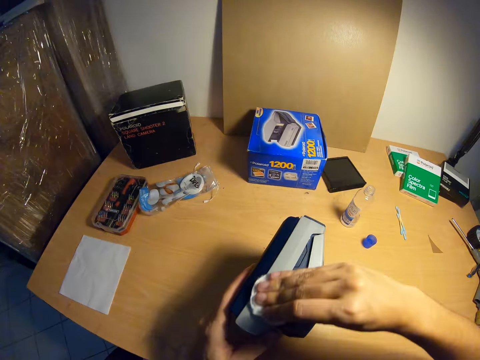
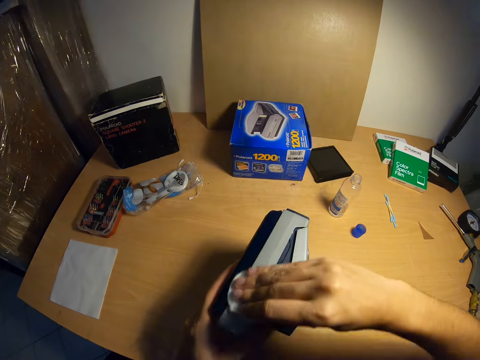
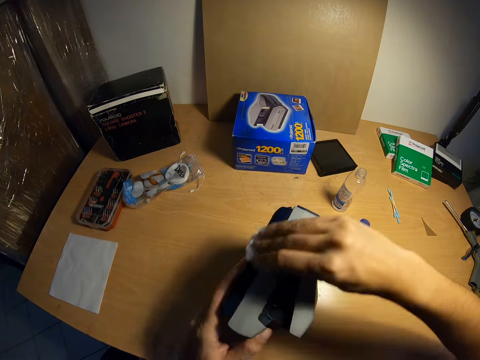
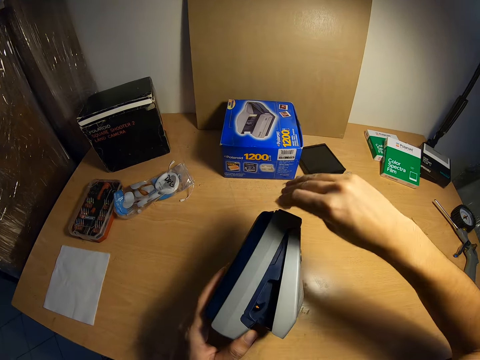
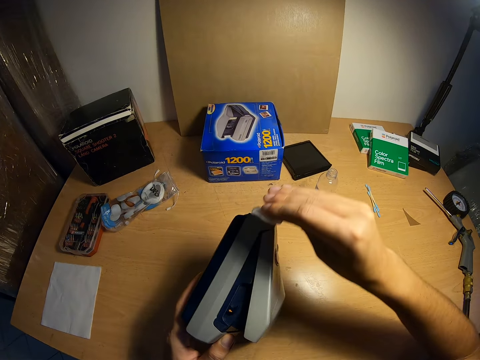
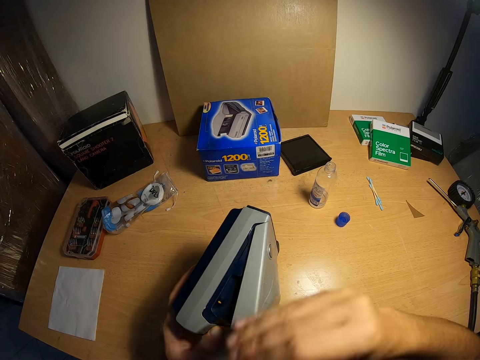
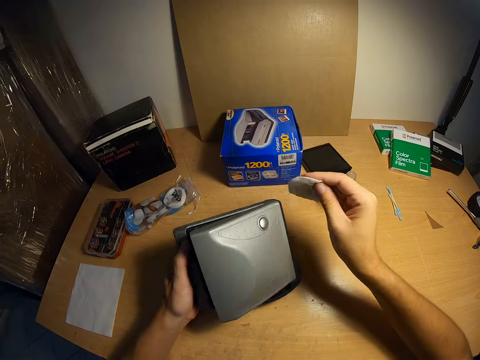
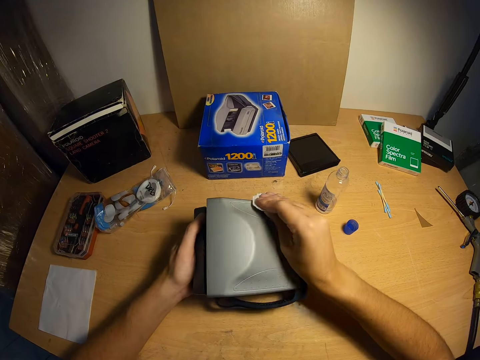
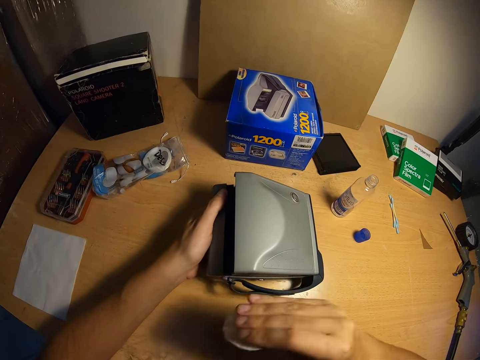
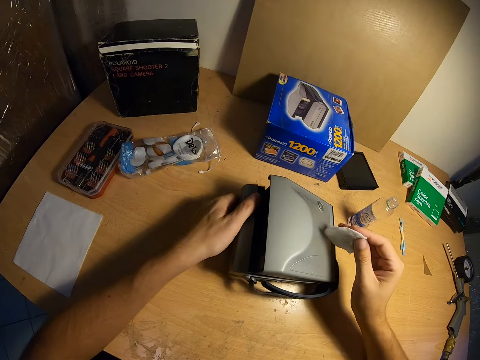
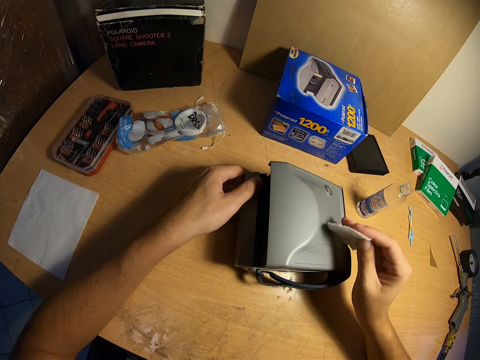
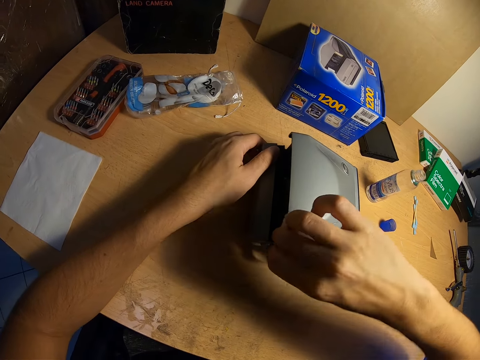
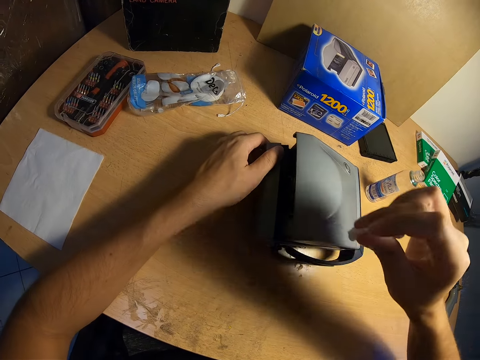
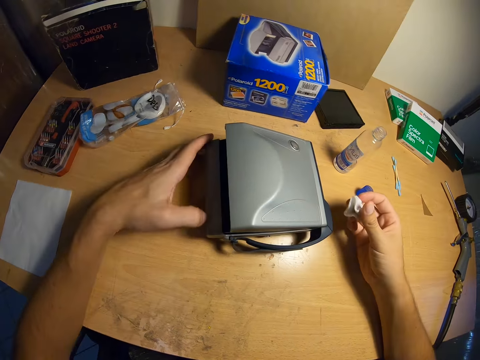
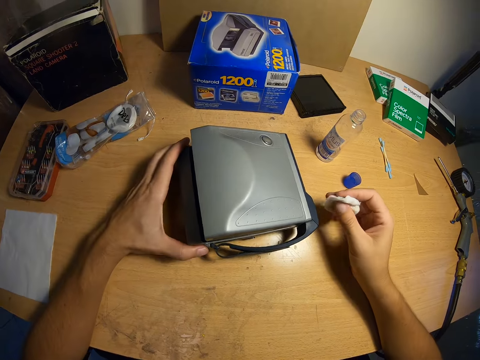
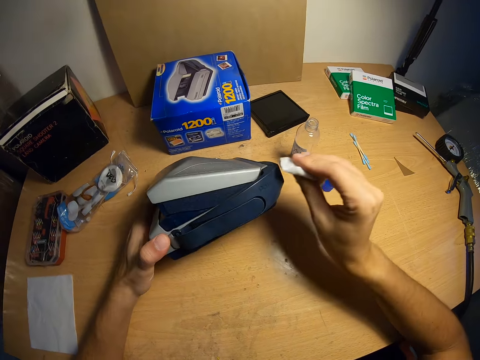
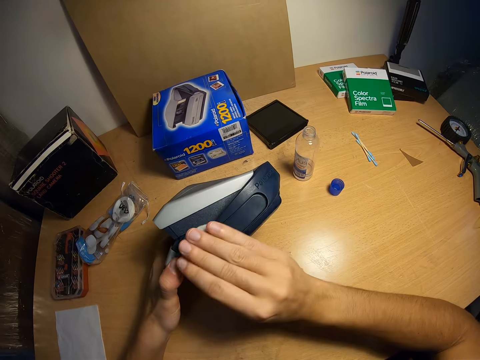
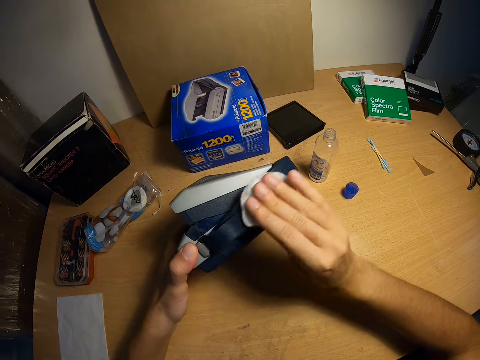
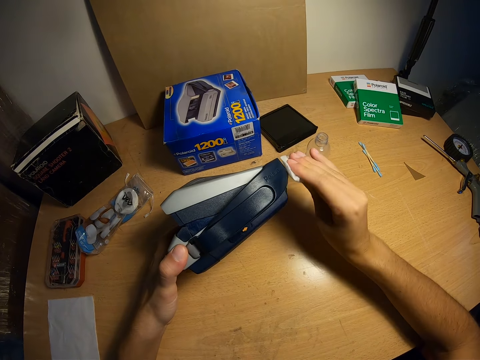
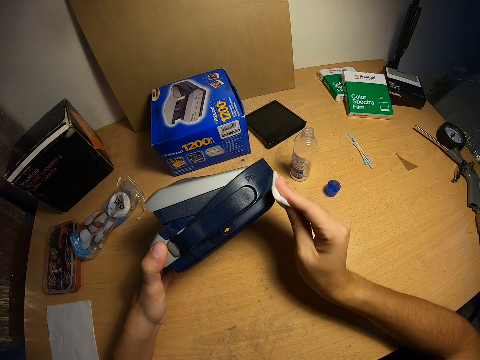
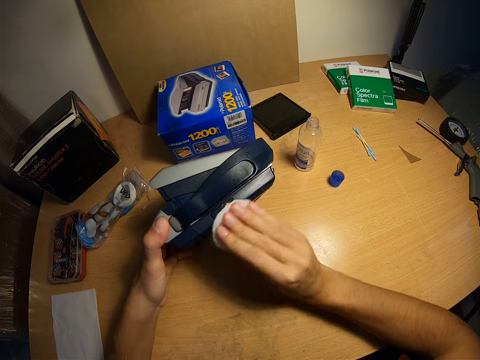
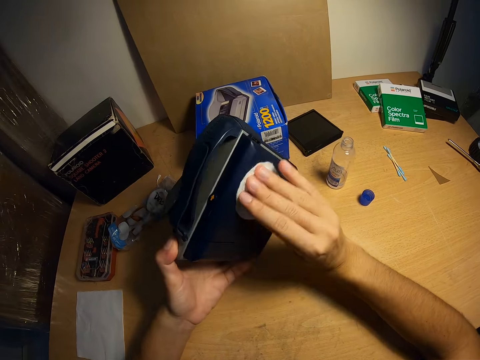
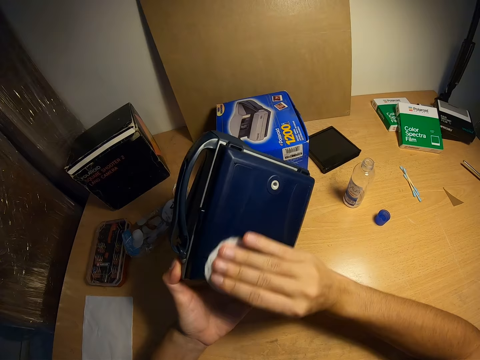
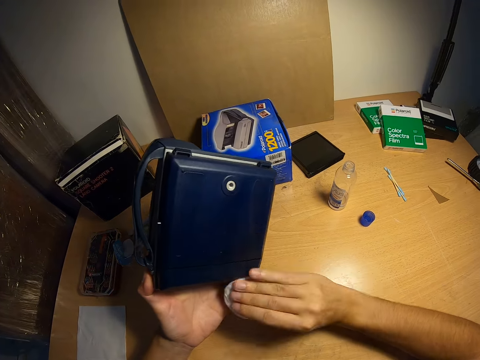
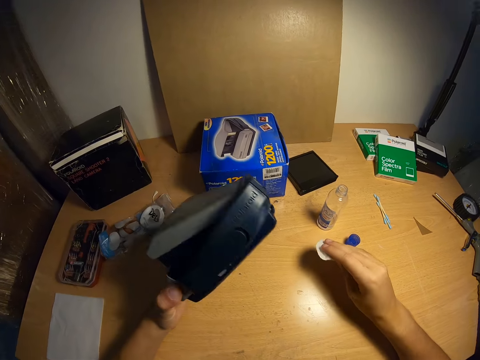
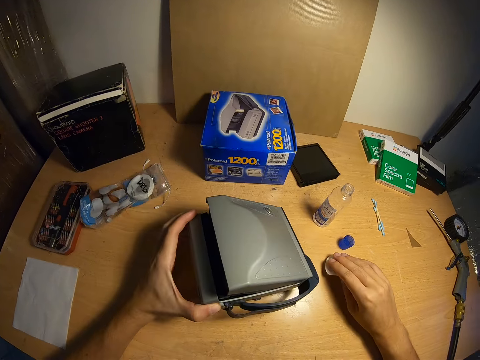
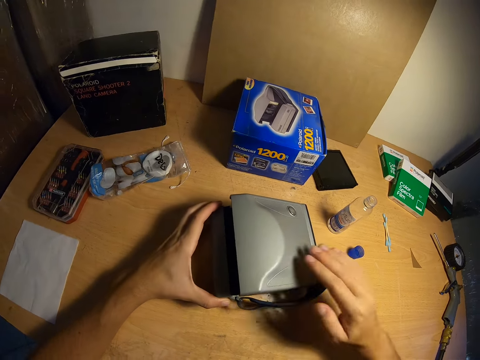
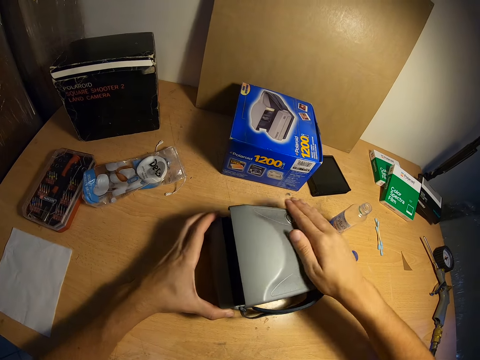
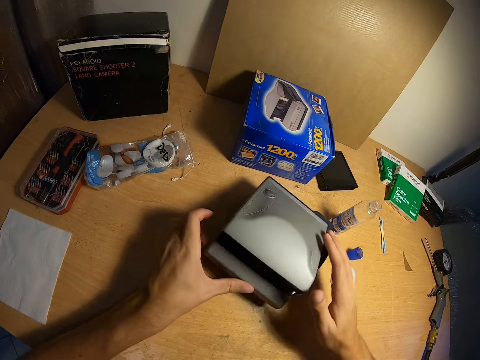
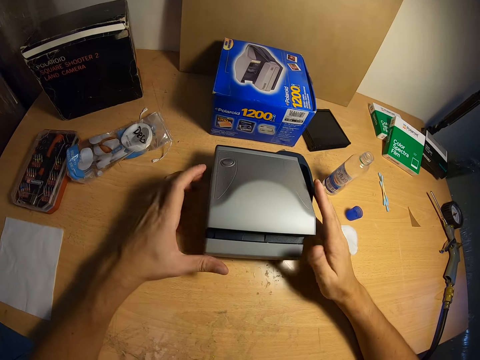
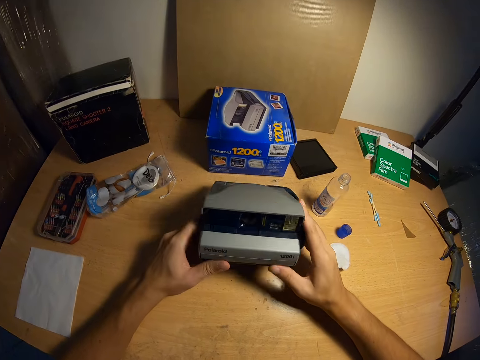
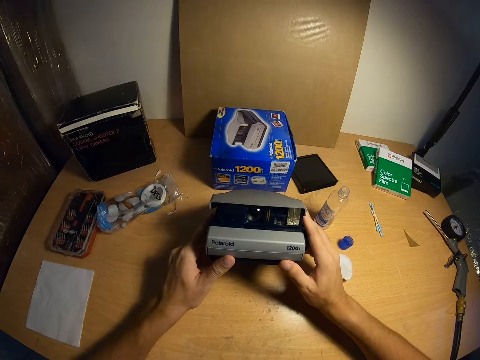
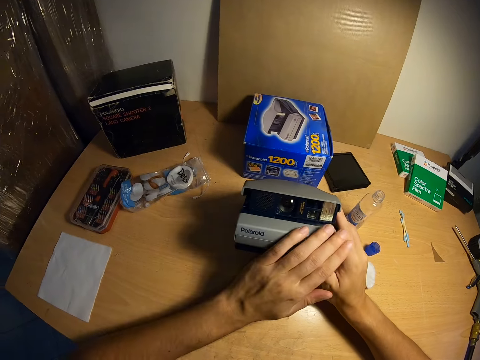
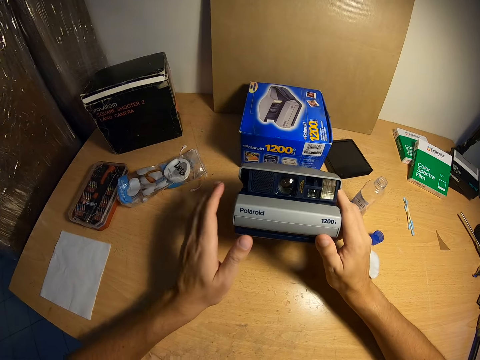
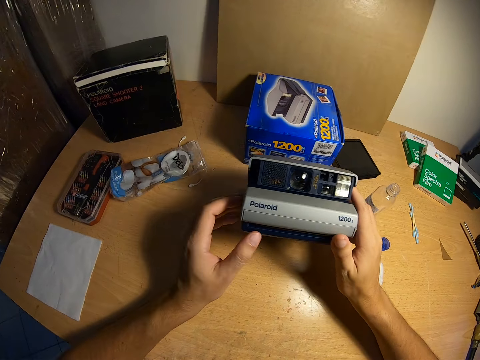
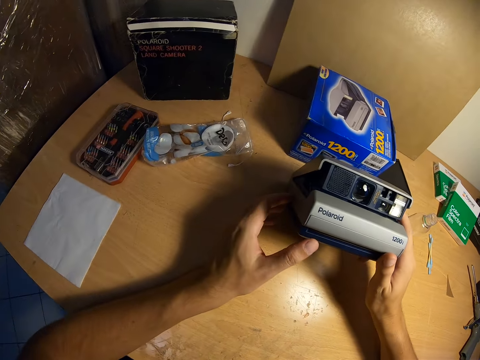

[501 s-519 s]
The camera wearer sets the polaroid camera on the table. He cleans the polaroid camera. He sets the polaroid camera on the table. He cleans the polaroid camera. He picks up the polaroid camera. He cleans the polaroid camera. He carries the polaroid camera. He places the polaroid camera on the table. He drops the wipe on the table. He wipes the polaroid camera with his right hand. He turns the polaroid camera on the table. He raises the polaroid camera. He wipes the polaroid camera with his left hand.

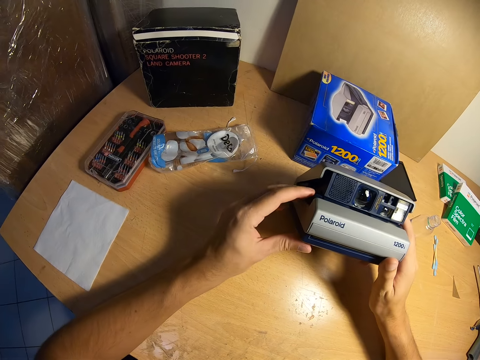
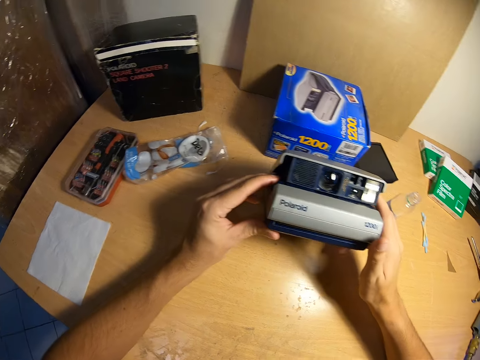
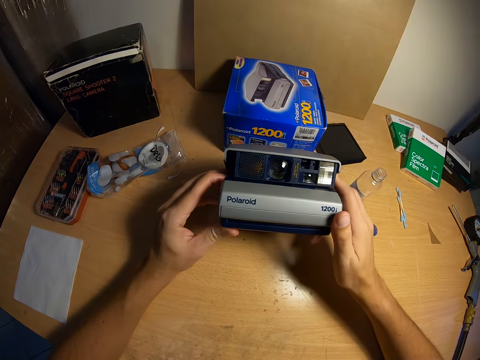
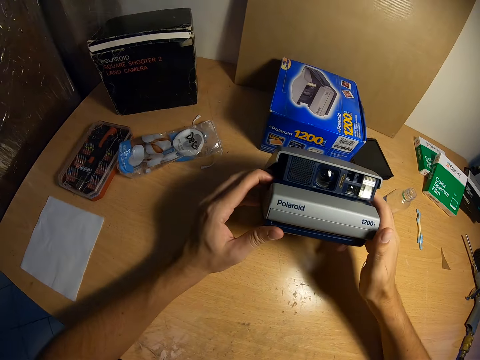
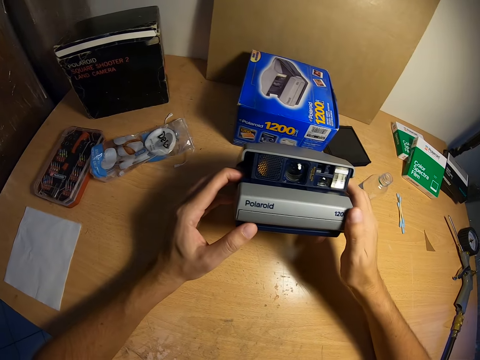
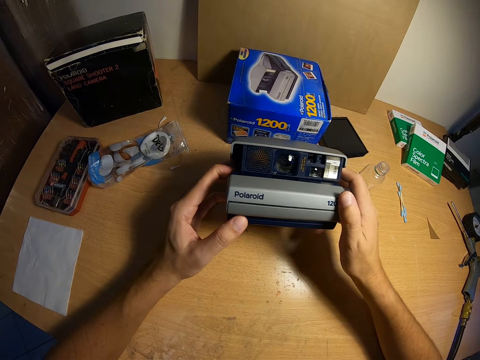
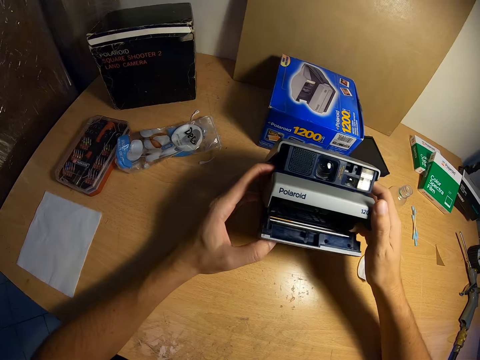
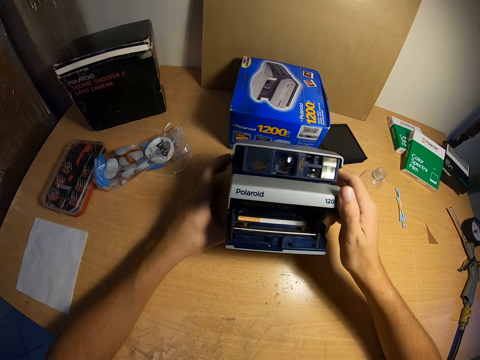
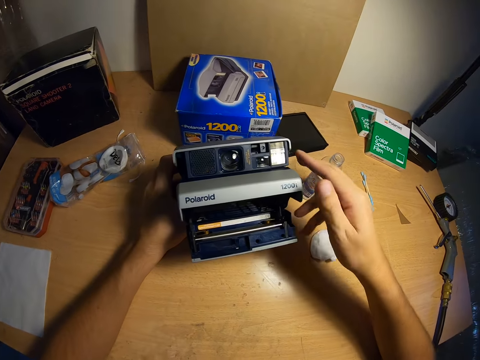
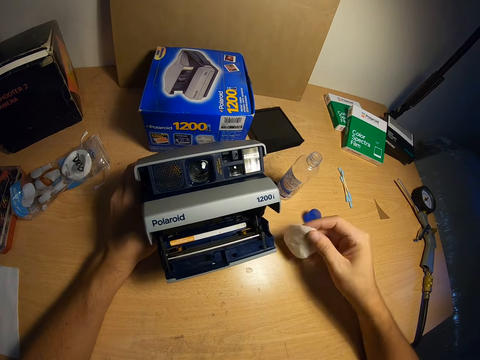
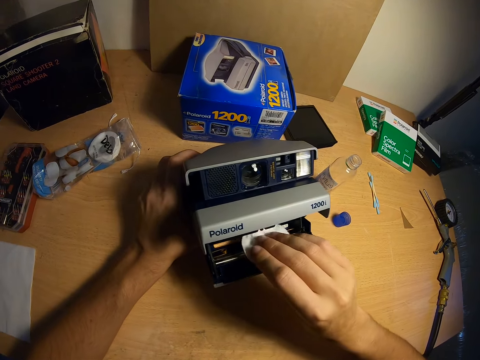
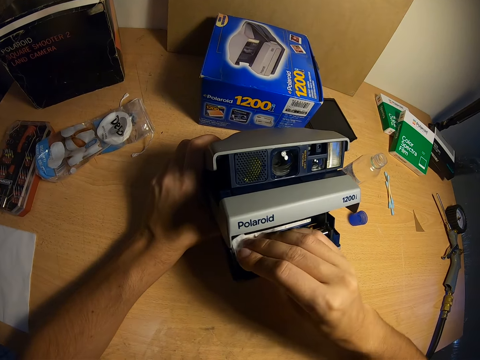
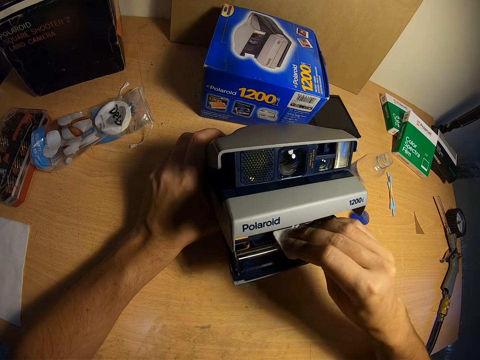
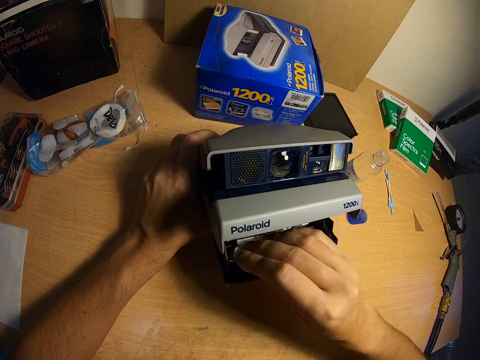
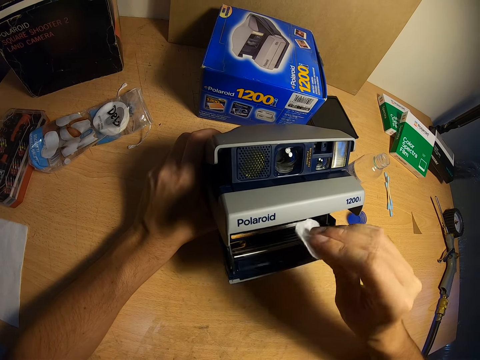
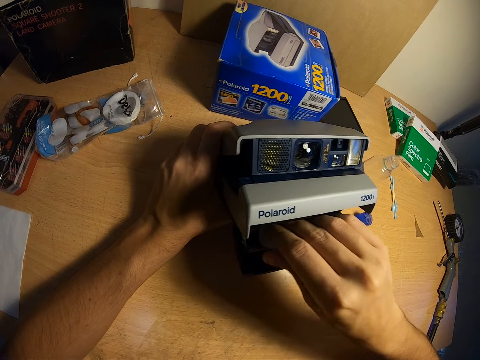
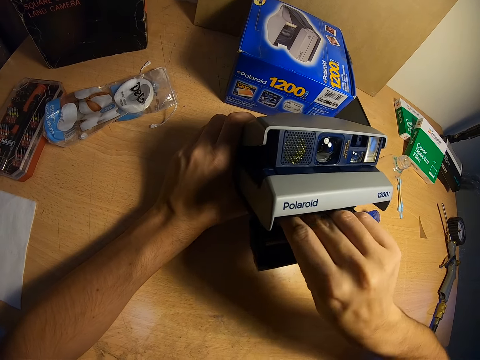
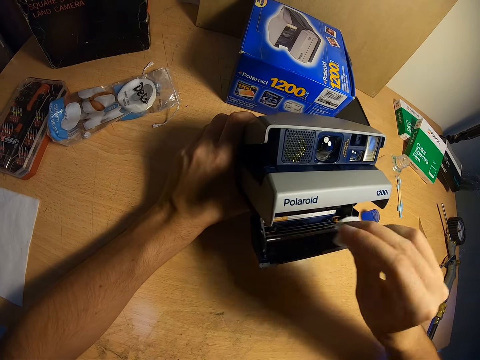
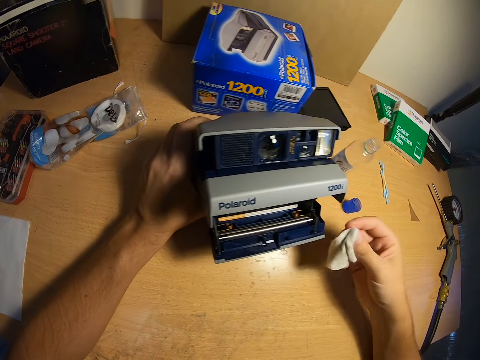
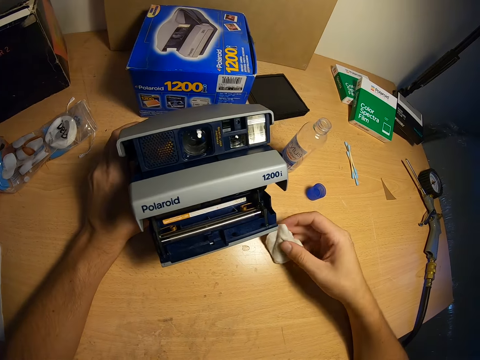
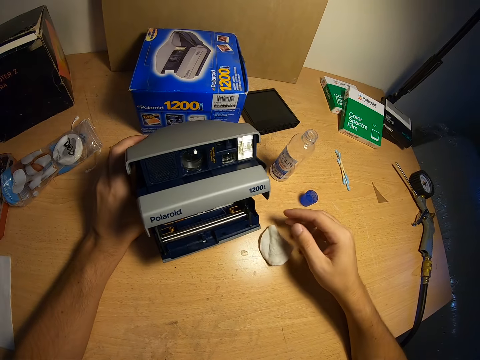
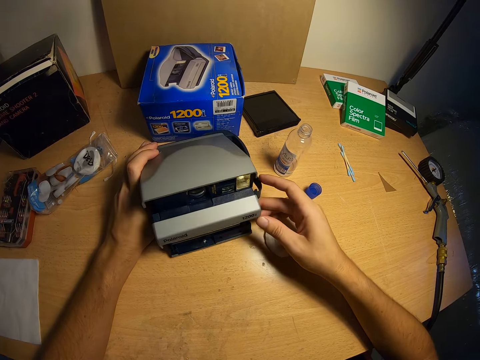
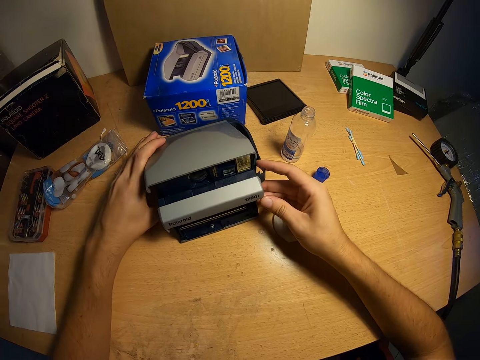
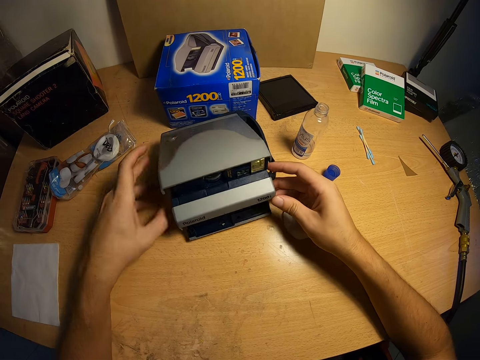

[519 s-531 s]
The camera wearer presses open the polaroid camera. He picks up the wipe with his right hand. He cleans the inner part of the polaroid camera. He drops the wipe on the table. He moves the polaroid camera on the table. He closes the polaroid camera.
